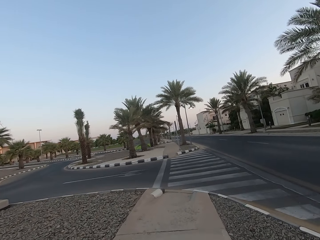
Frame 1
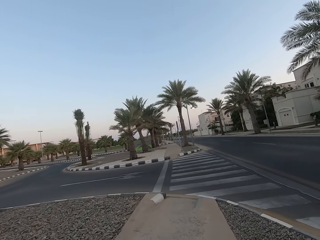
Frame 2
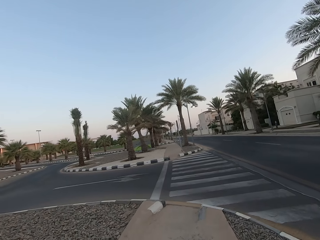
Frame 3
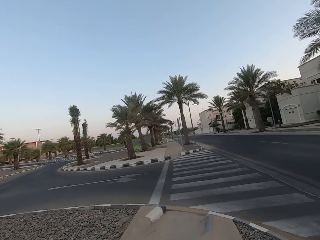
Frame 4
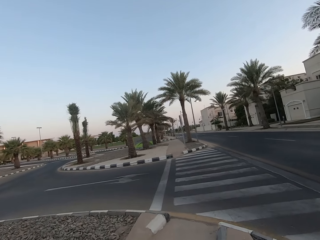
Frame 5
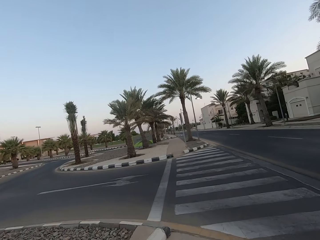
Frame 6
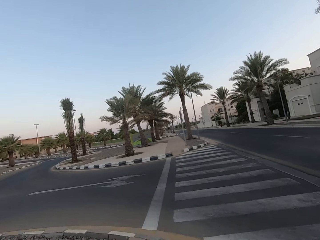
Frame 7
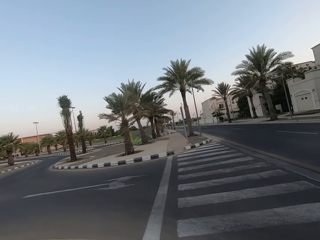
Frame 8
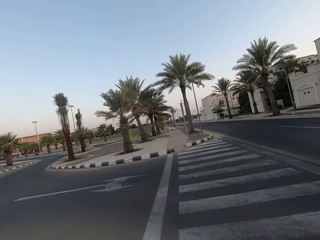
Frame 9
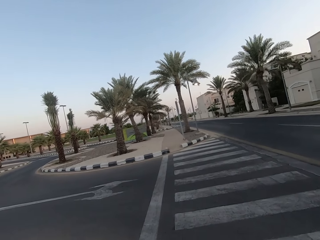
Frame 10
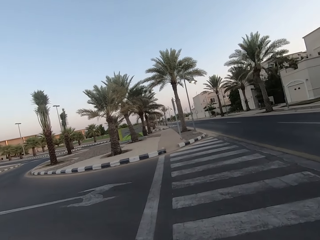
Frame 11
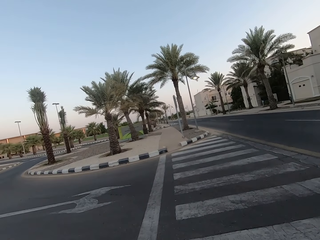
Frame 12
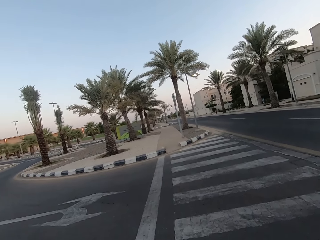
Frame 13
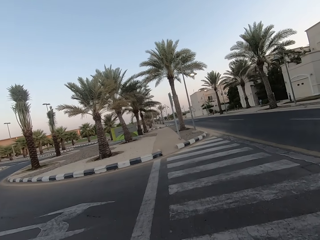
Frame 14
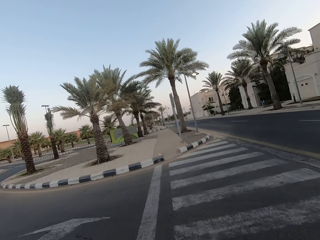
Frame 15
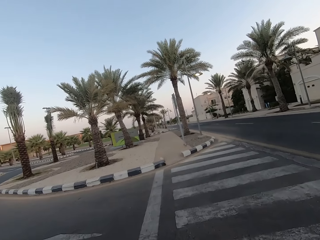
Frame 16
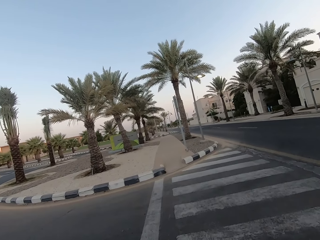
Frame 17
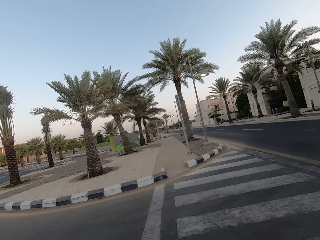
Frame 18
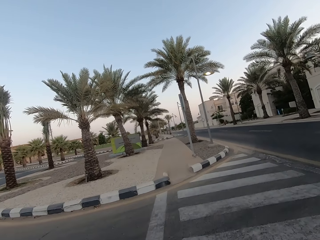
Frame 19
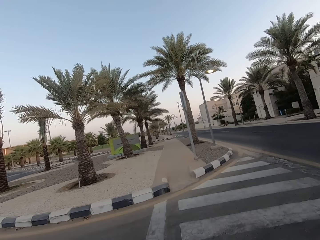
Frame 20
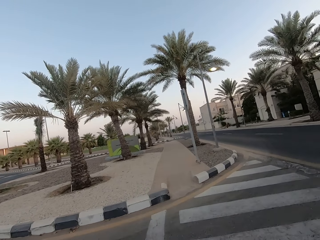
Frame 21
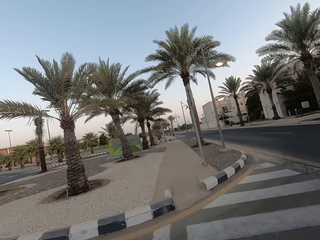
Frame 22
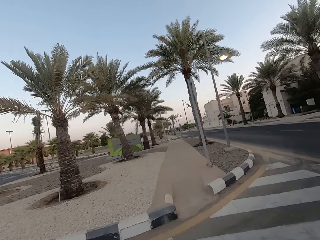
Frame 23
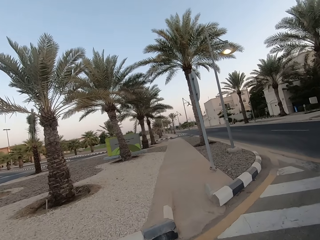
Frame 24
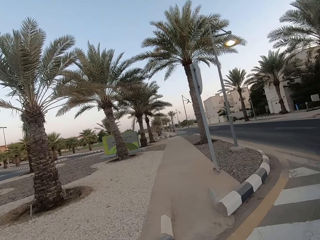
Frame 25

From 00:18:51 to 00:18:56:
The camera wearer crosses the road.

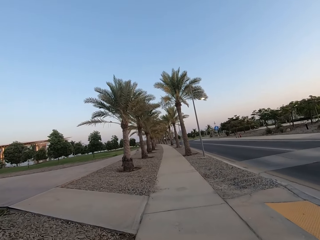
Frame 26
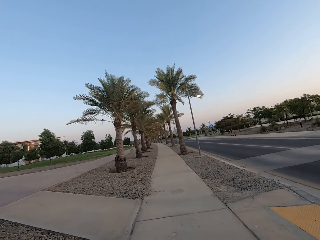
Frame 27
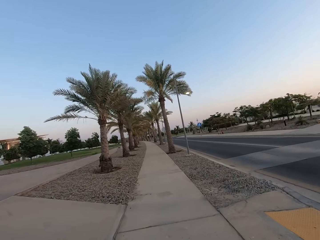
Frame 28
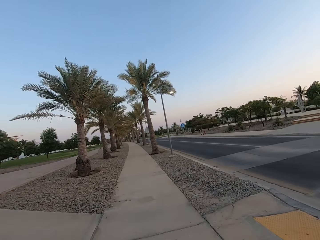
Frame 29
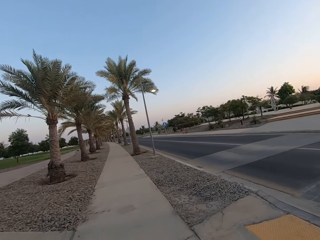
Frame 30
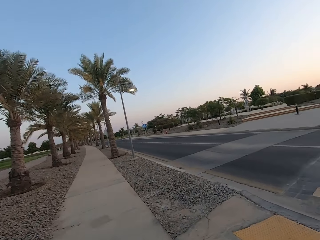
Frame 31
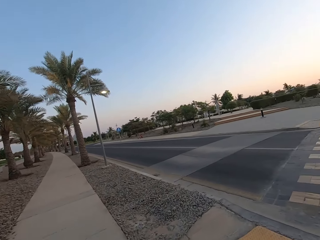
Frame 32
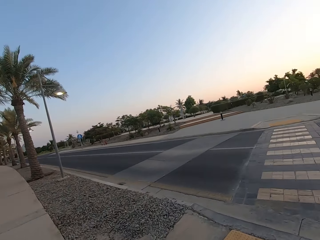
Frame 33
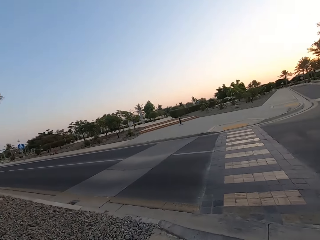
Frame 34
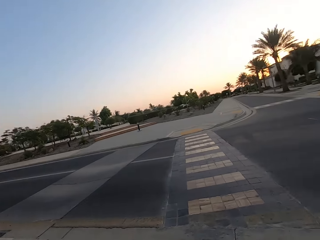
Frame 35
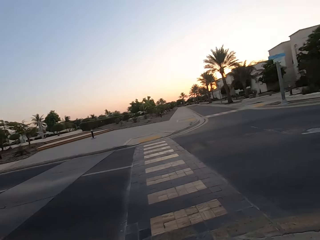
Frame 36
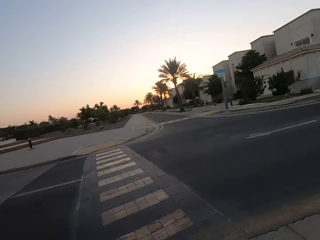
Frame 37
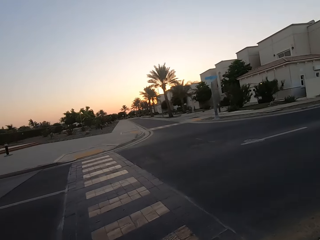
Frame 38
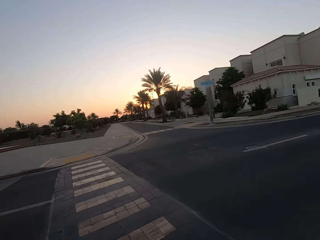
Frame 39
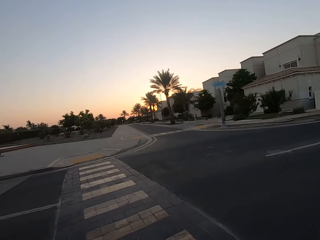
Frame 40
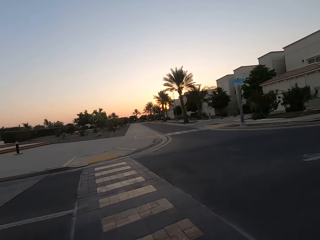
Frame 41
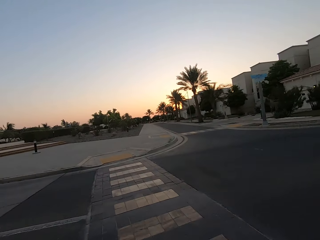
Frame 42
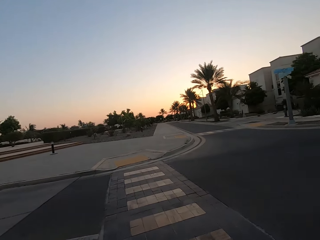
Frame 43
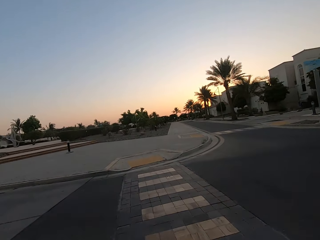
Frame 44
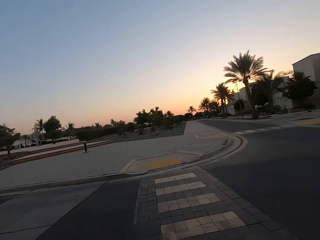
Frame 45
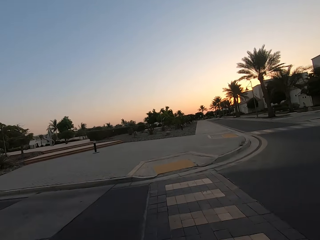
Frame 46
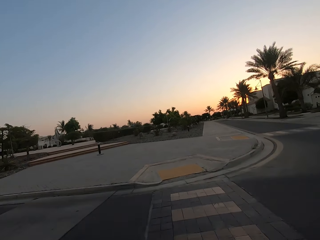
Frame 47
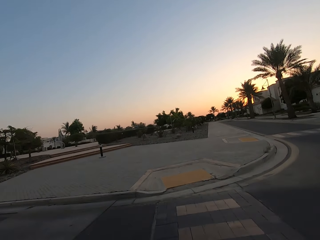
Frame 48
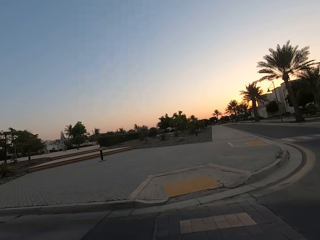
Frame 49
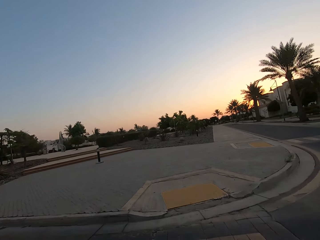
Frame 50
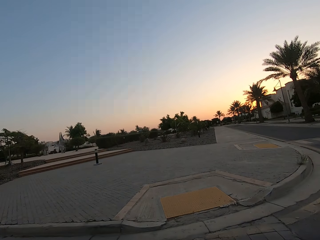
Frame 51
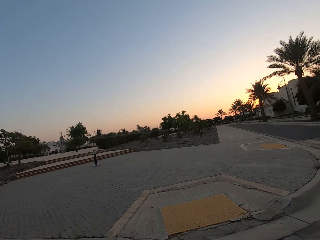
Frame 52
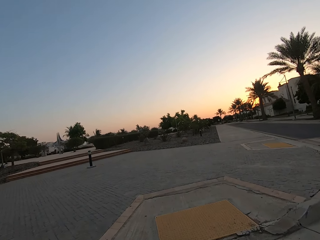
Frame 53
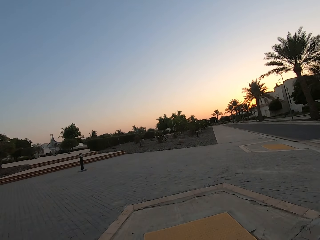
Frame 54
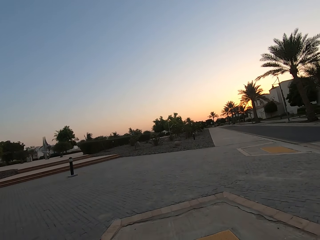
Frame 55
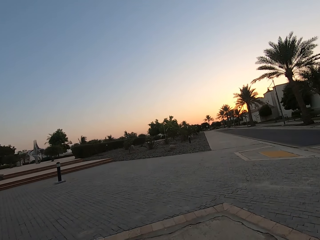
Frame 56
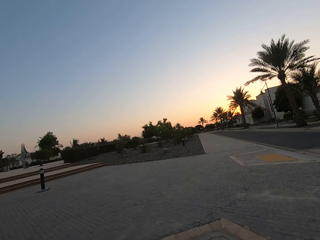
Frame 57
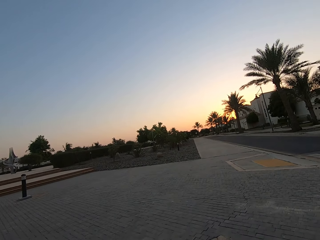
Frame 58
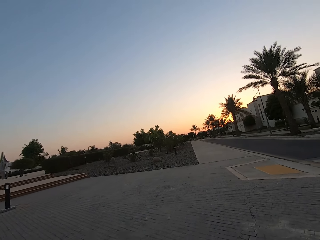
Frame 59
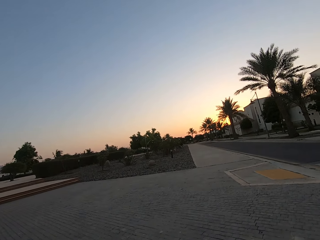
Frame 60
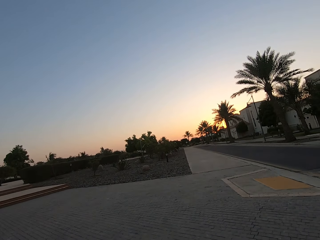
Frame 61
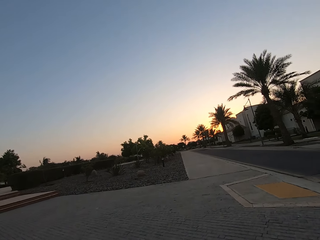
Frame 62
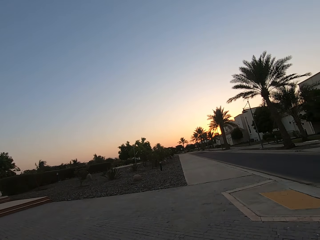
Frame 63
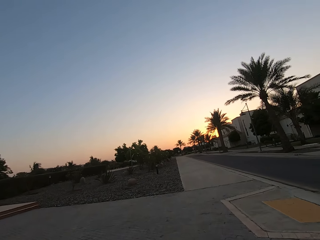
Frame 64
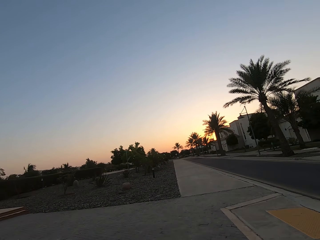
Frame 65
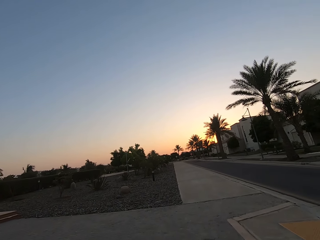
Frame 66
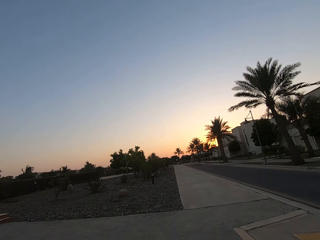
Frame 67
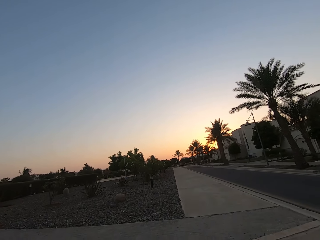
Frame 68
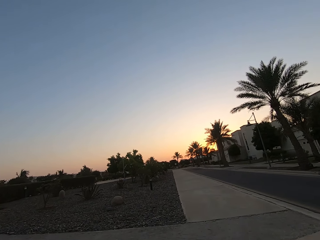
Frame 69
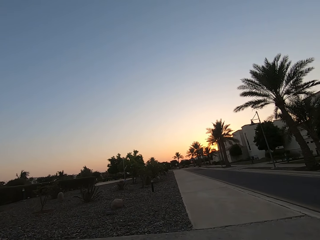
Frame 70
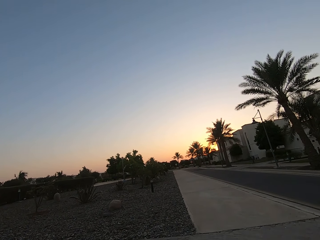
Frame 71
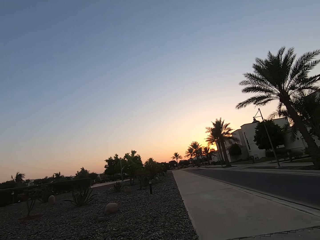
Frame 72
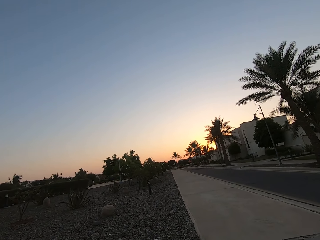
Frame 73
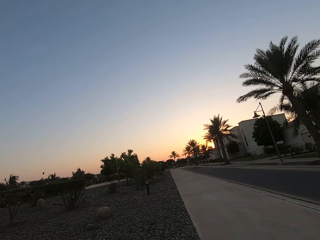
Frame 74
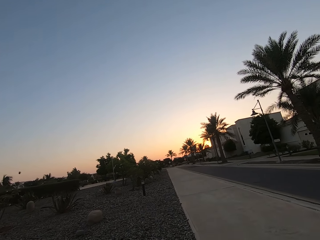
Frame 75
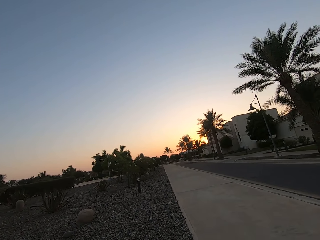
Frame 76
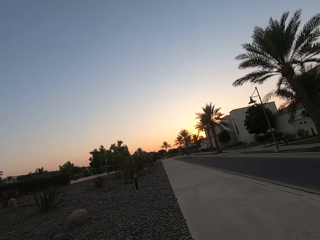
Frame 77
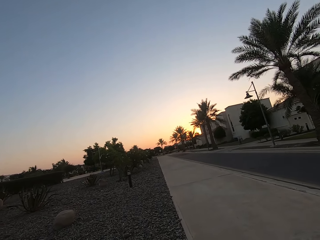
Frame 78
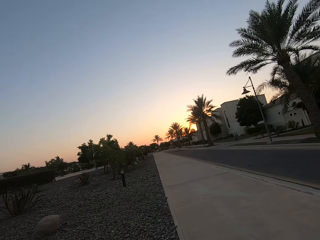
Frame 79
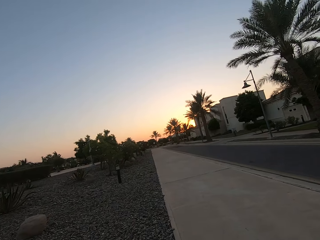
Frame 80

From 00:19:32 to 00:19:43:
The camera wearer crosses the road. They jog forward on the pavement.

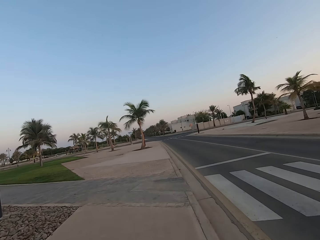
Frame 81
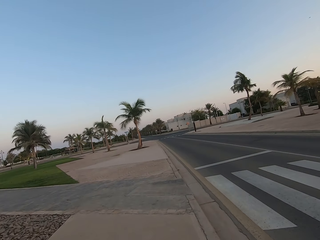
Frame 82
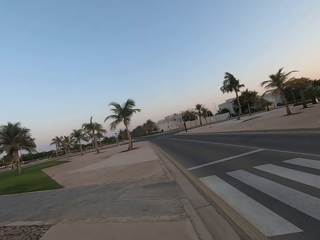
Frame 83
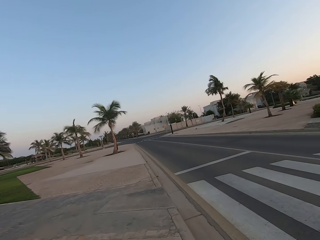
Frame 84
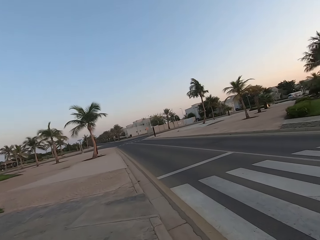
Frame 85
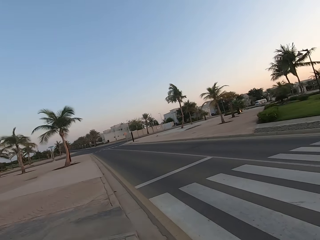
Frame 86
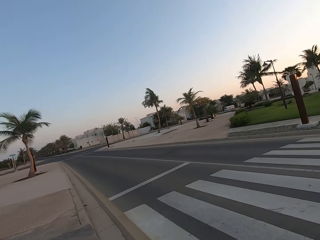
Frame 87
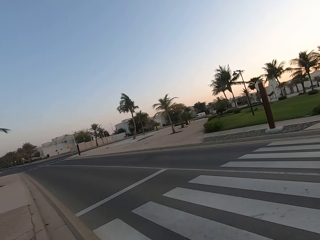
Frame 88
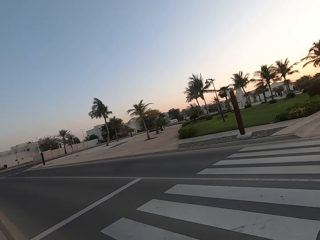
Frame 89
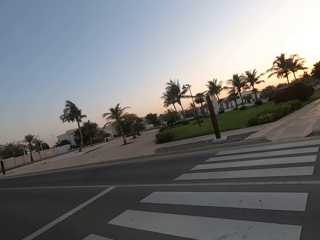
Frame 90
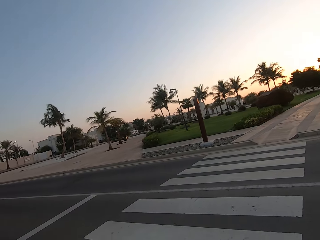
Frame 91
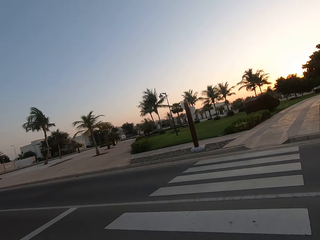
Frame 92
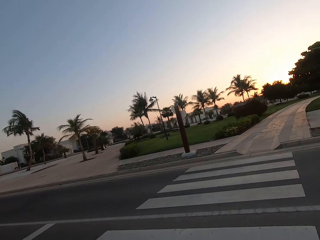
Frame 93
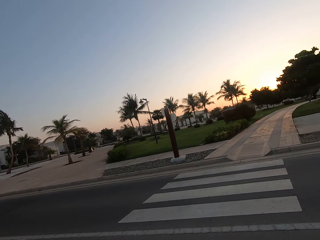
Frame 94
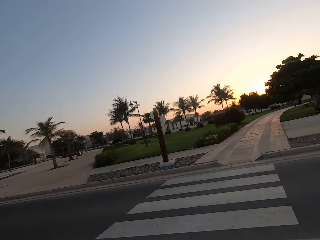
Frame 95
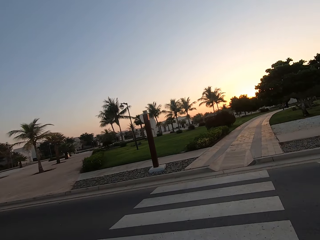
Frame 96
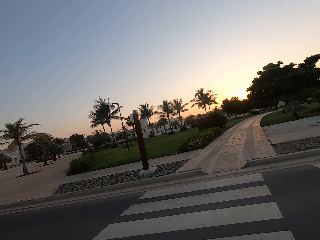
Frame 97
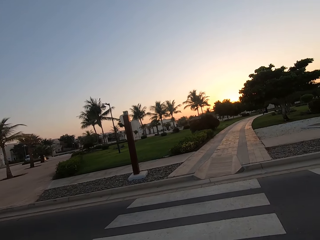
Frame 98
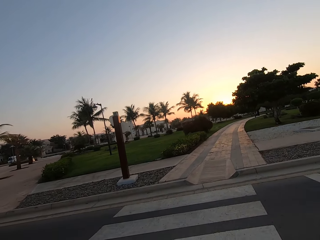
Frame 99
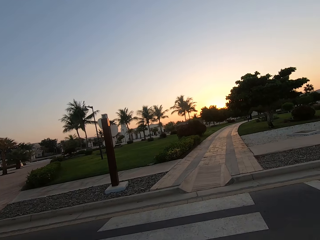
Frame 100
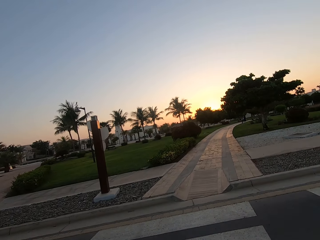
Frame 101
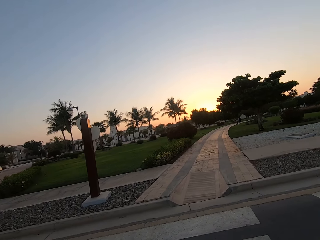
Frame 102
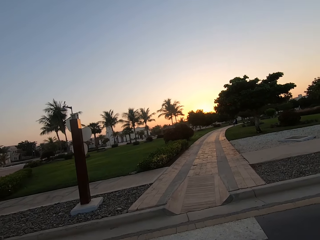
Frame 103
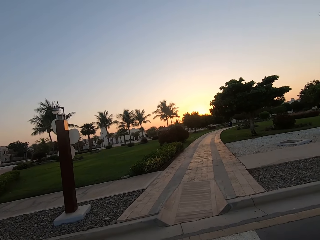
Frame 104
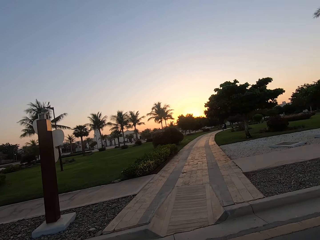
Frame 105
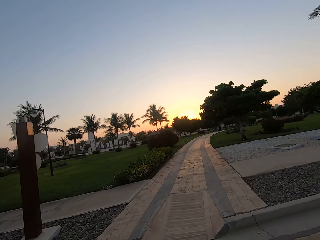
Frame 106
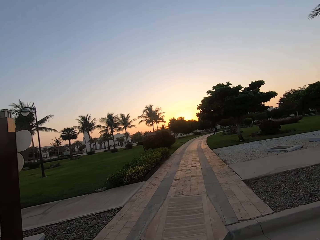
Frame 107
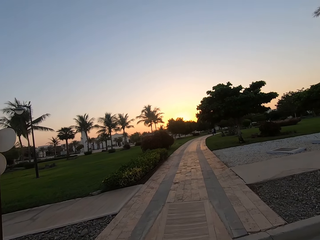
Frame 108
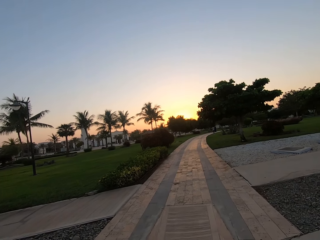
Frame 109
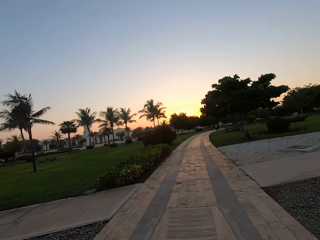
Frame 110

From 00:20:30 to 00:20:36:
The camera wearer crosses the road. They walk forward on the pavement.
